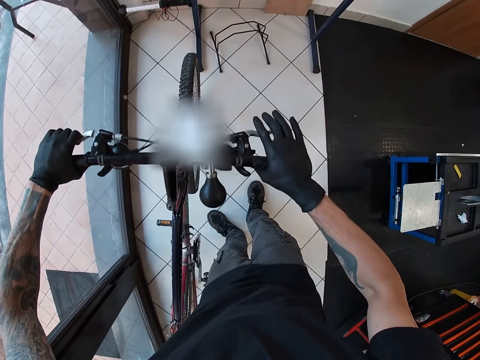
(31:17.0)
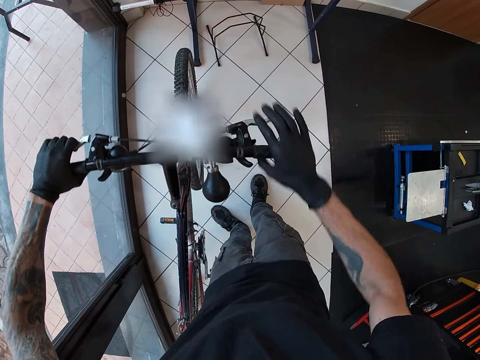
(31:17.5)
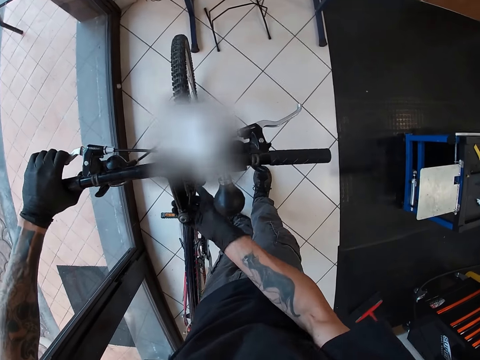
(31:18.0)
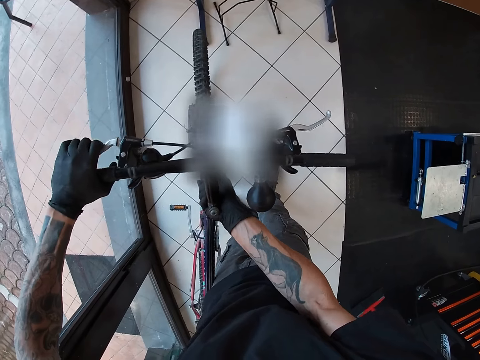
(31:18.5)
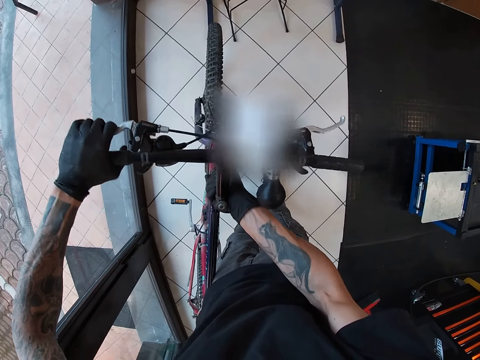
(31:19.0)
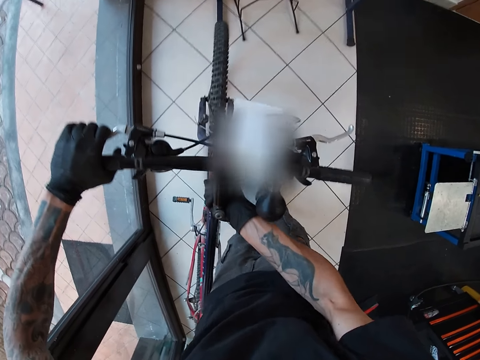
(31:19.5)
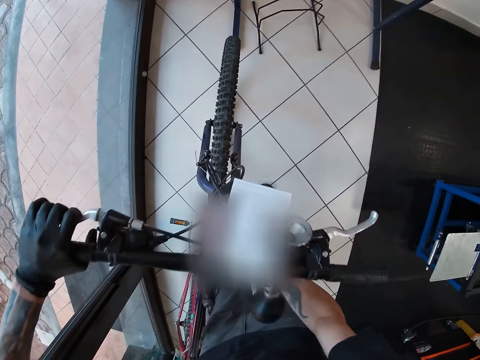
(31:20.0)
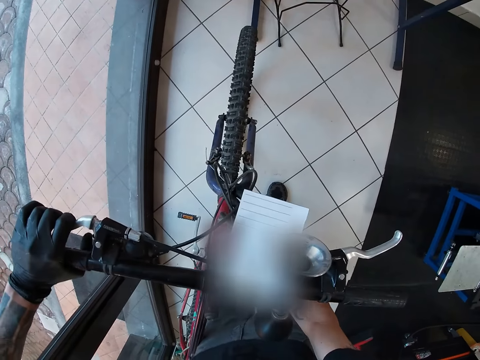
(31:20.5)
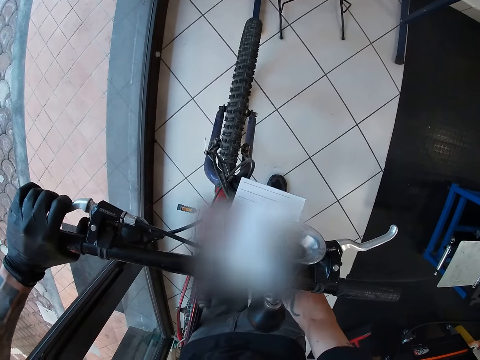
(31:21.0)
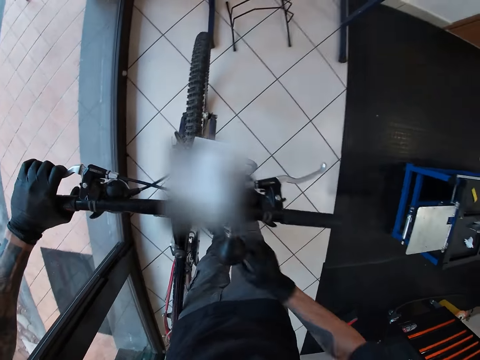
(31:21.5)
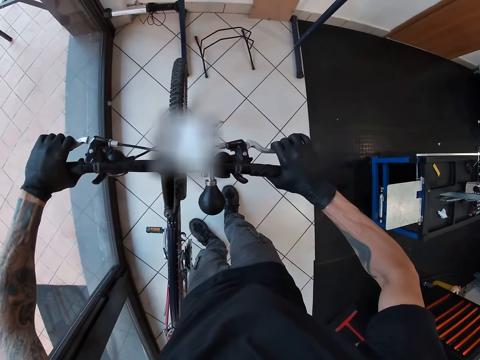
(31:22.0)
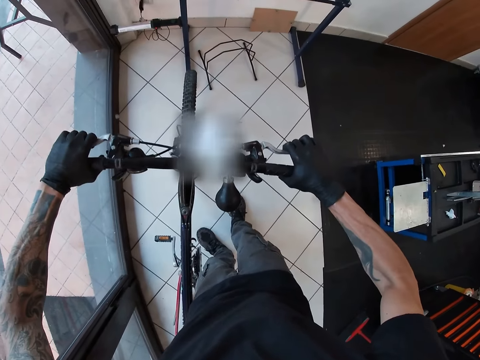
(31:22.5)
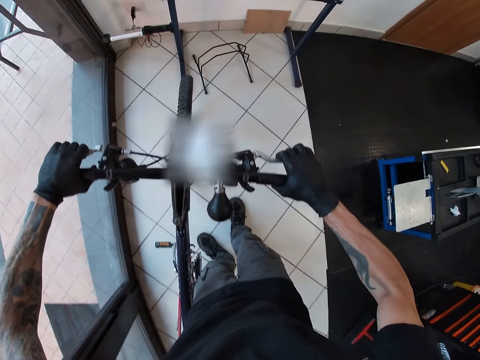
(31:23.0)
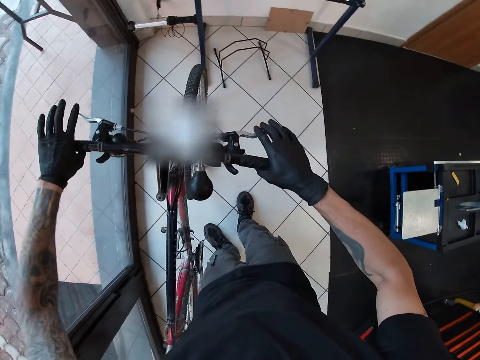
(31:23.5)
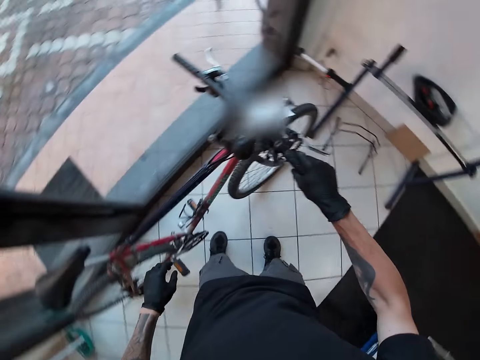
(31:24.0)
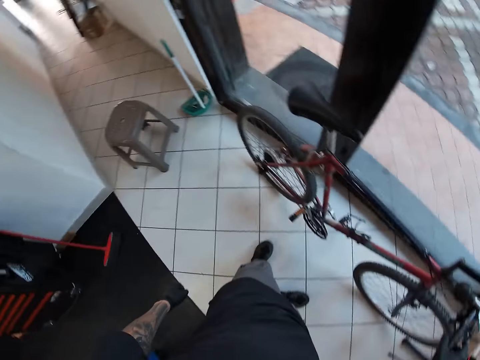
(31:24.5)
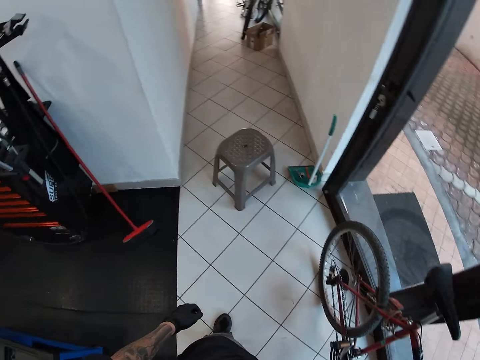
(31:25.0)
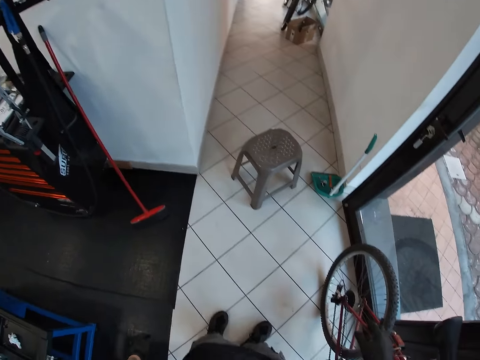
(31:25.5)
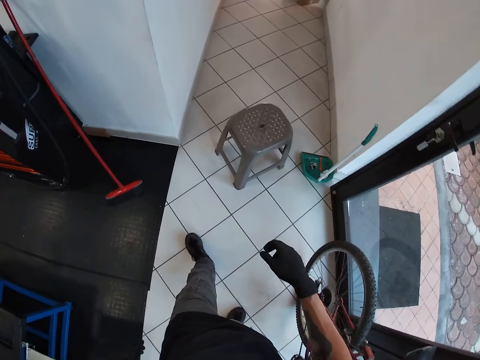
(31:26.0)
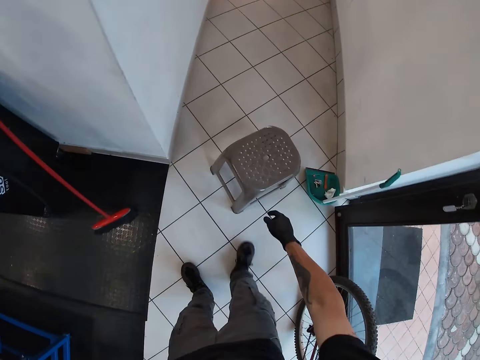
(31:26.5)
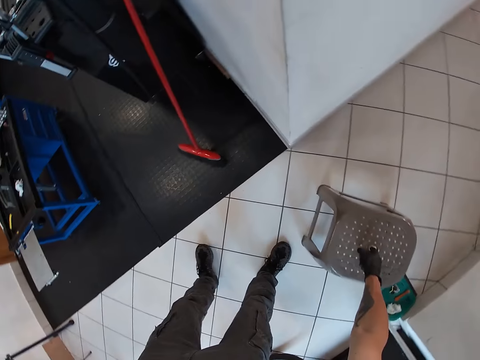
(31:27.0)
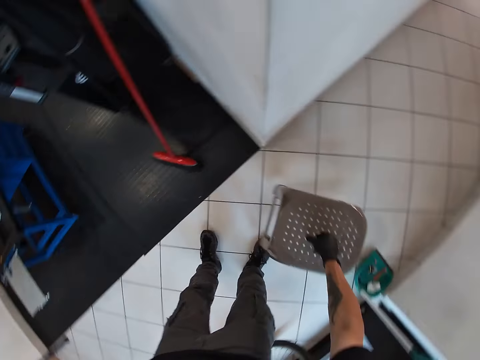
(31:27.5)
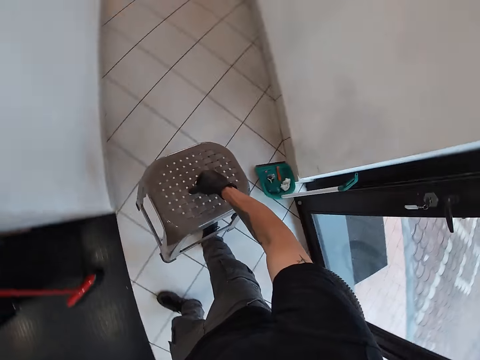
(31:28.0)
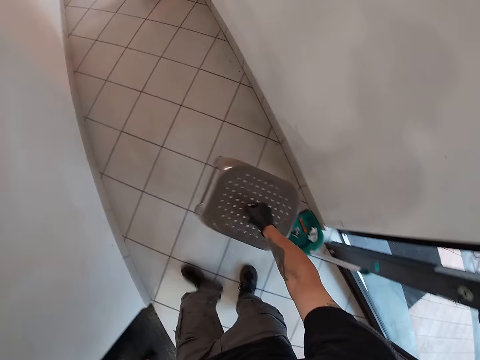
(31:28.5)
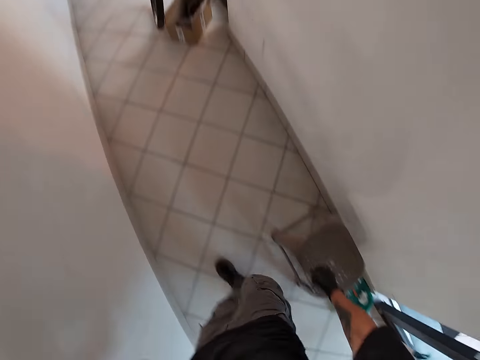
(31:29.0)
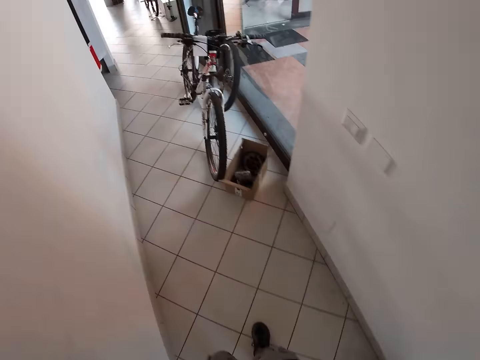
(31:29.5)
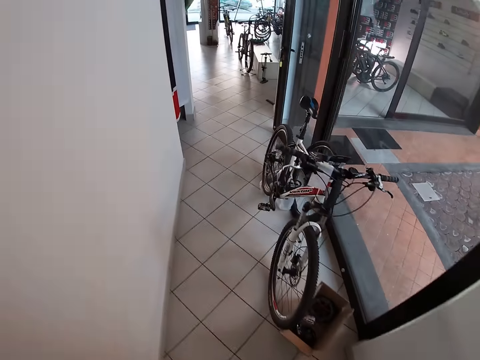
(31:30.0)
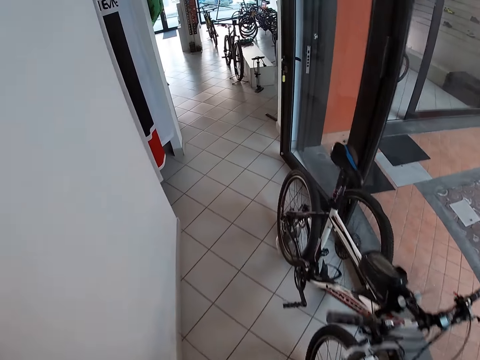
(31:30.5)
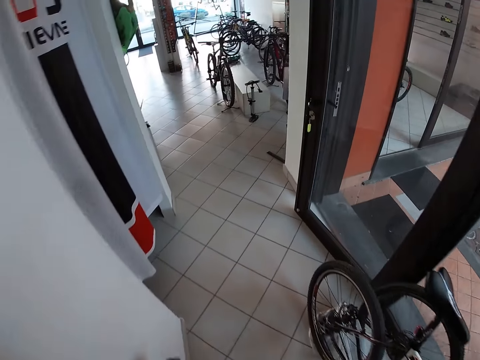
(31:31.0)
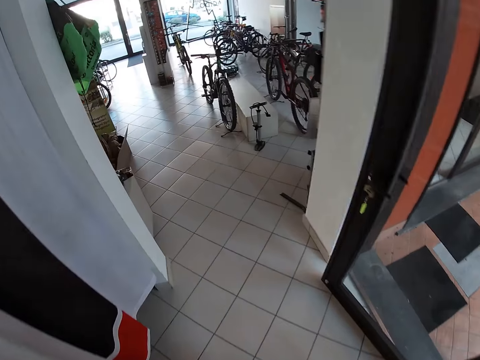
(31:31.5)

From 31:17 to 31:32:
The camera wearer touches a headtube of the bicycle with his right hand. He touches a shock absorber of the bicycle with his right hand. He holds the brake lever on the bicycle with his right hand. He leaves the brakes. He turns around. He picks up the stool. He carries the plastic chair from the floor with his right hand. He drops the plastic chair on the floor with his right hand. He walks ahead.

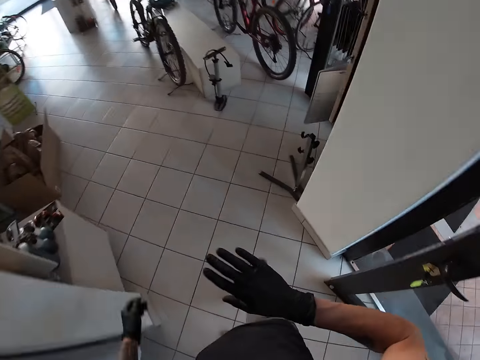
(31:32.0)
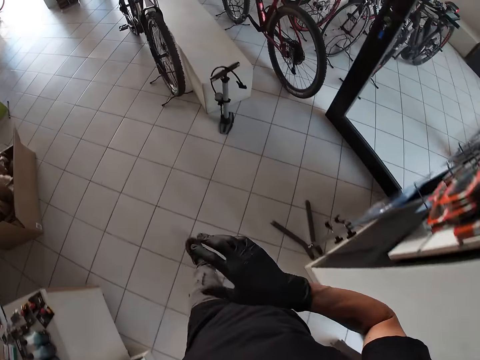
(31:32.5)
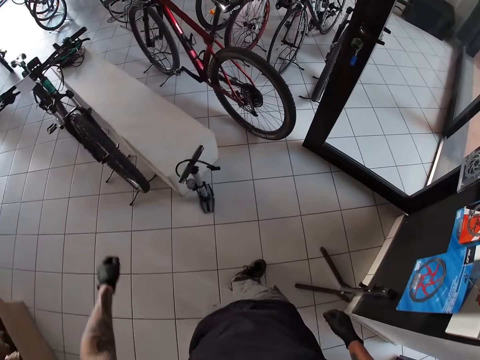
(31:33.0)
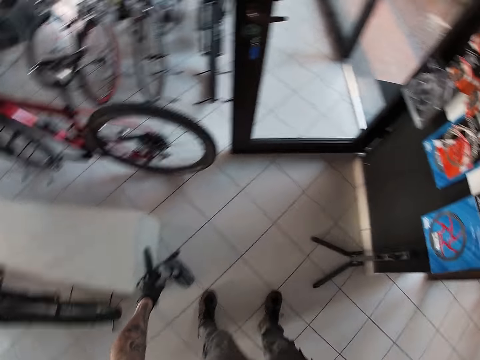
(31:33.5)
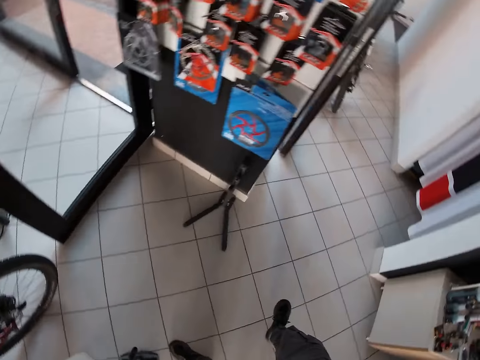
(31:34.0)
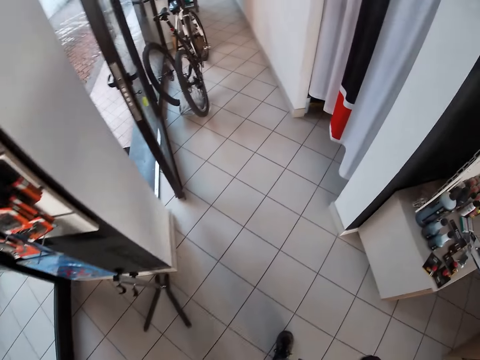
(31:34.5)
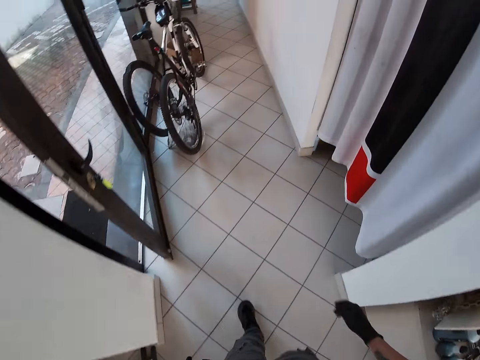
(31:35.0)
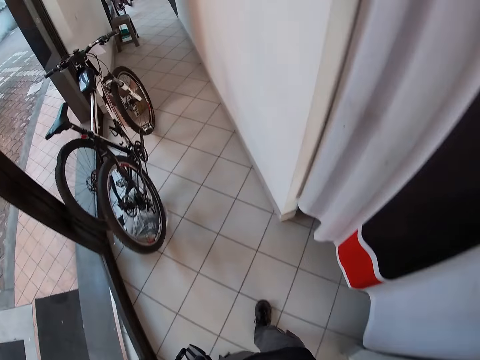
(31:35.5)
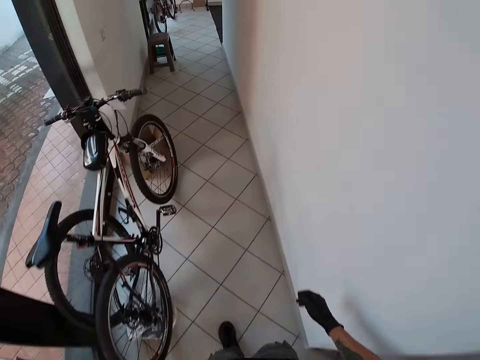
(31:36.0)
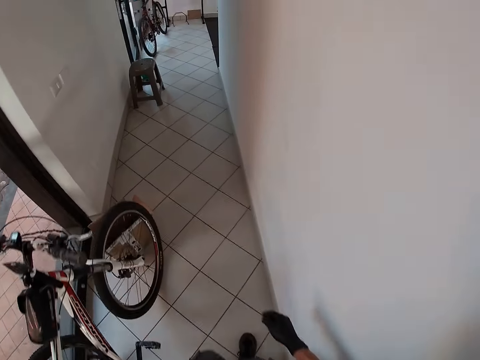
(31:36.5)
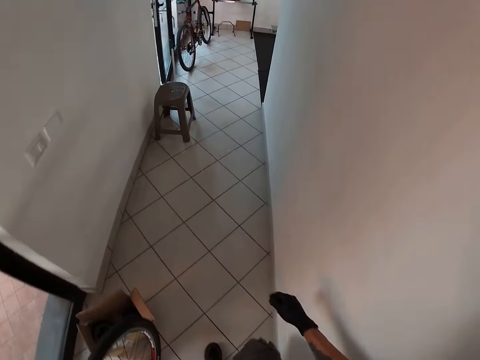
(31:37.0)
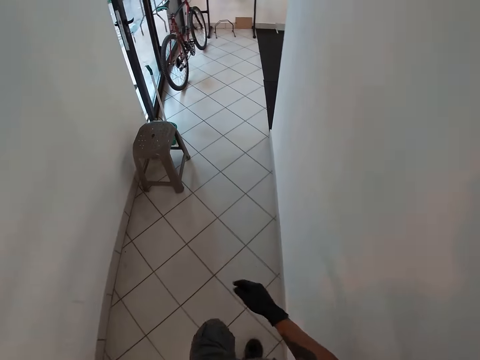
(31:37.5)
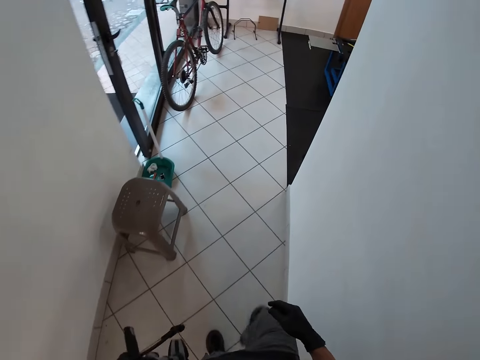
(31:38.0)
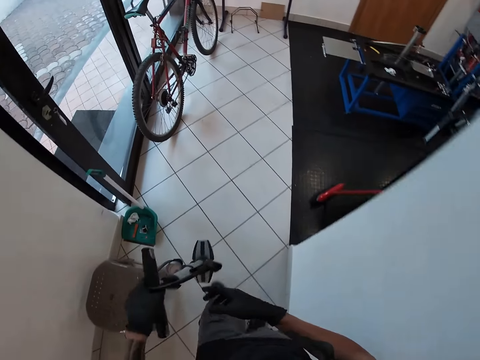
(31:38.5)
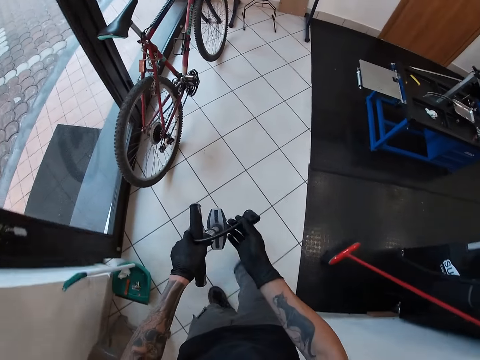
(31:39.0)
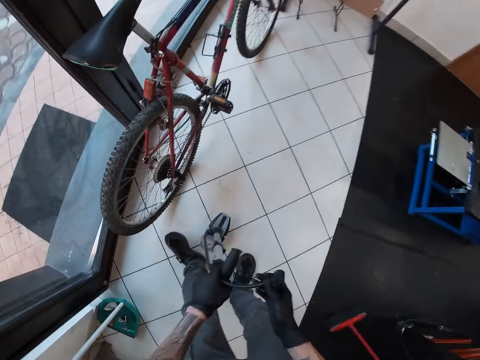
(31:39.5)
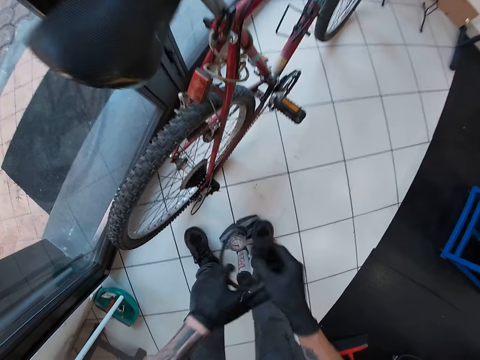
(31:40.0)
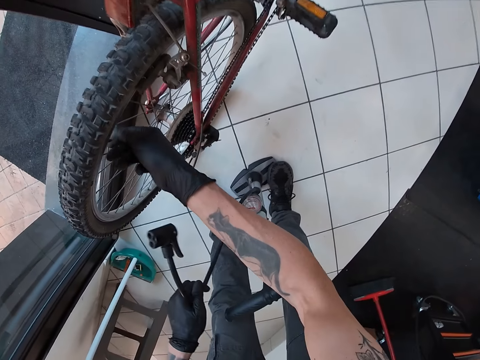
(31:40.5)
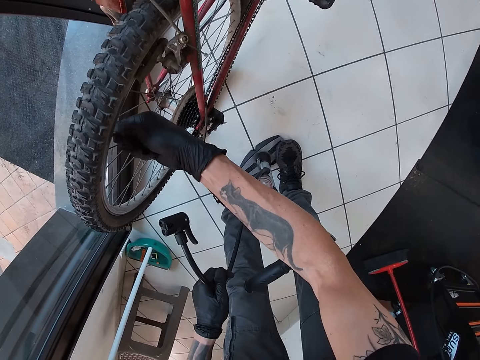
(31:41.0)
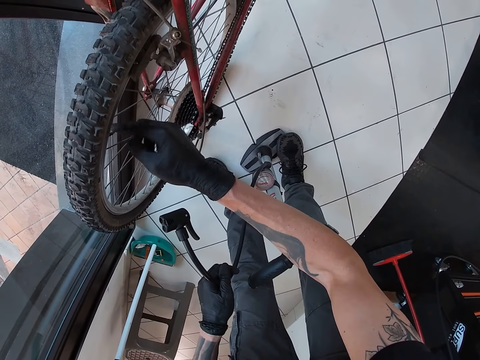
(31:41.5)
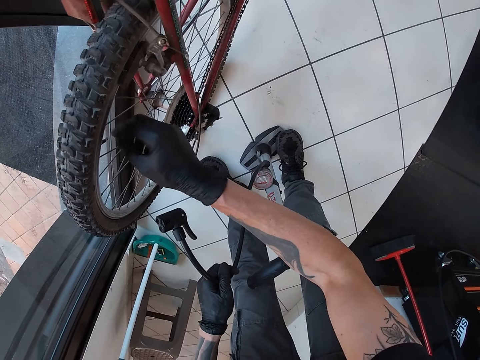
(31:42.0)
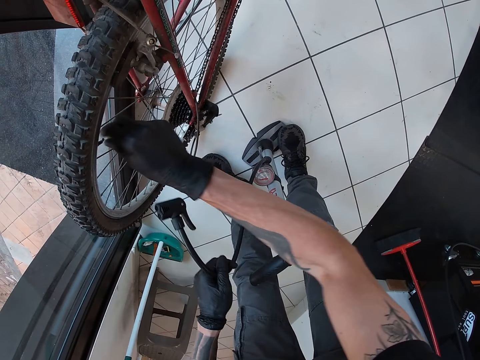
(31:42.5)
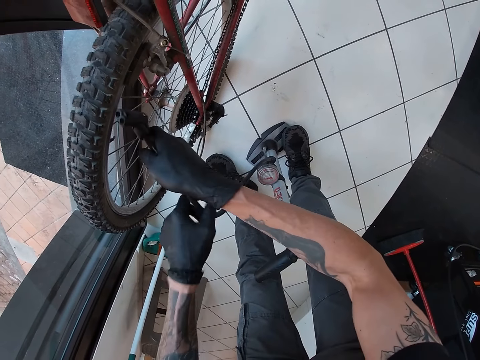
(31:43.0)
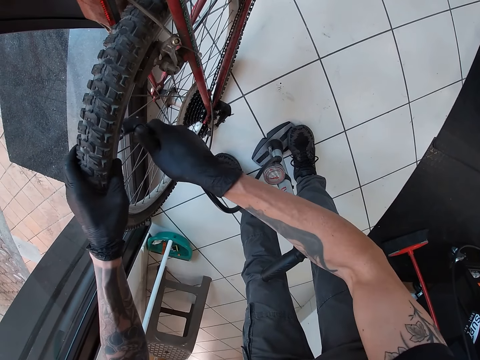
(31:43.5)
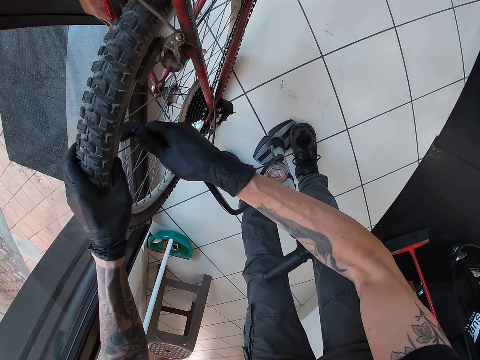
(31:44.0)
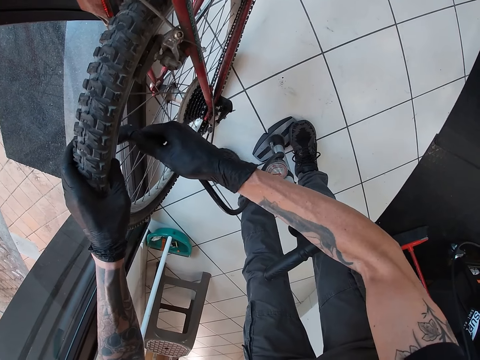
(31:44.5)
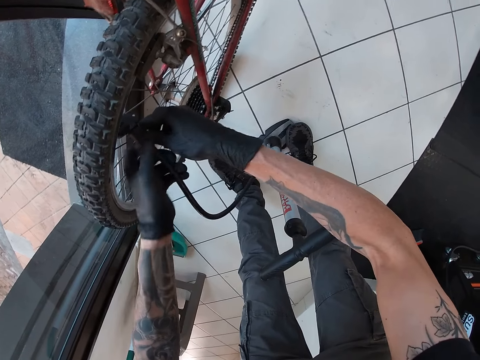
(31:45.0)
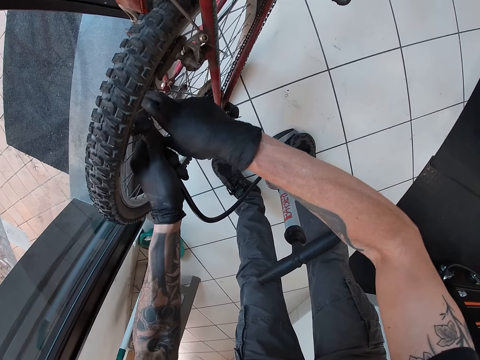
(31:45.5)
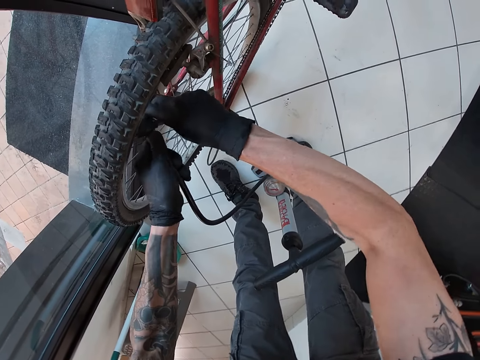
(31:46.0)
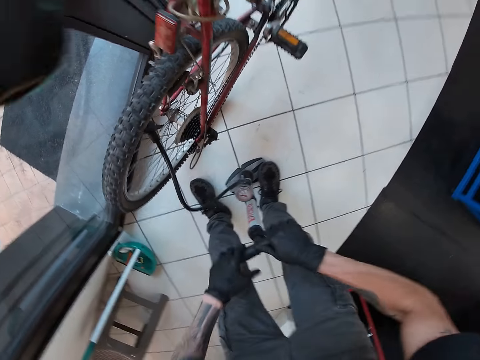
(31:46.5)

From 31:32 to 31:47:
The camera wearer walks into a room. He turns around. He picks up a bicycle pump from the floor with his left hand. He walks back. He walks into the workshop. He holds a valve of the bicycle pump with his right hand. He holds a valve of the bicycle tyre with his right hand. He opens the pressure valve on the tire. He passes the valve of the bicycle pump from his left hand to his right hand. He holds the tyre of the bicycle with his left hand. He inserts the valve of the bicycle pump into the valve of the bicycle with his right hand. He holds the valve of the bicycle pump with his left hand. He pumps.
